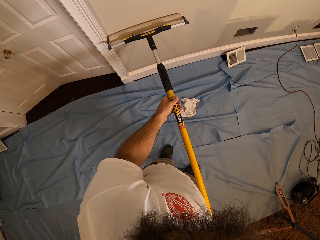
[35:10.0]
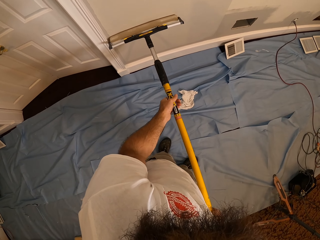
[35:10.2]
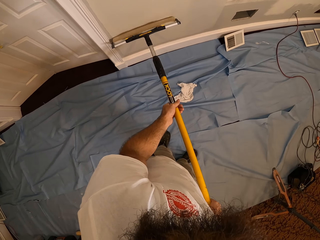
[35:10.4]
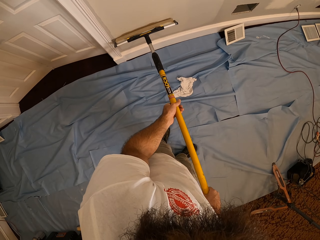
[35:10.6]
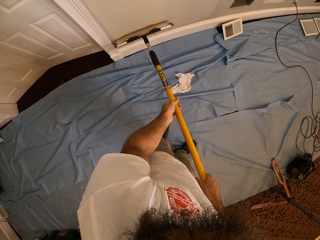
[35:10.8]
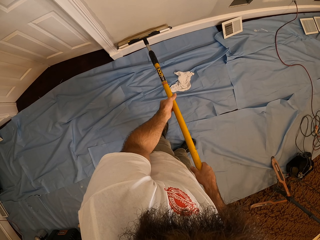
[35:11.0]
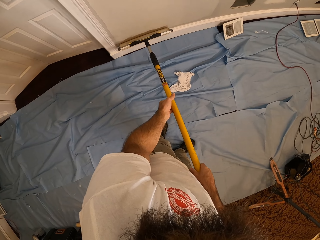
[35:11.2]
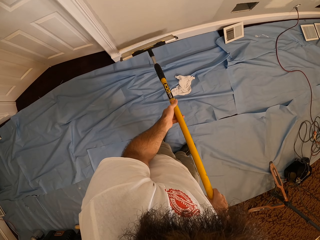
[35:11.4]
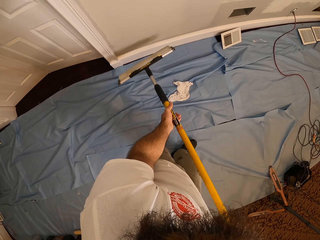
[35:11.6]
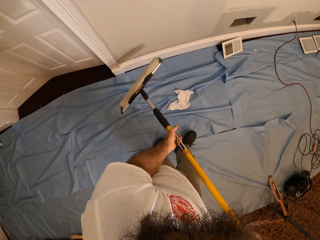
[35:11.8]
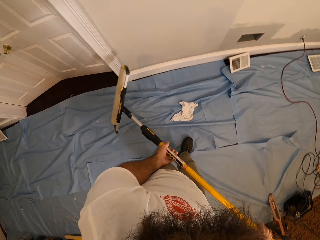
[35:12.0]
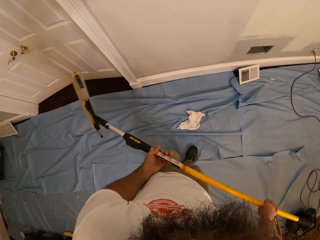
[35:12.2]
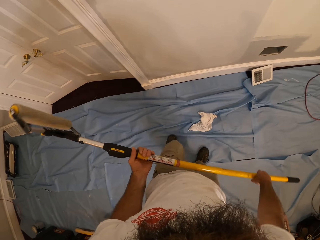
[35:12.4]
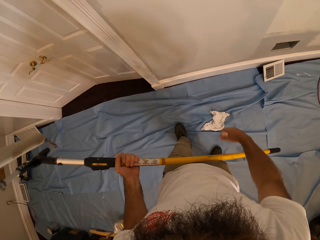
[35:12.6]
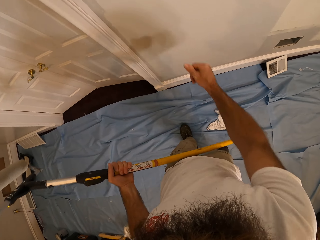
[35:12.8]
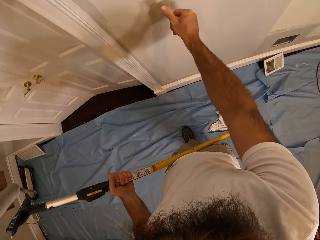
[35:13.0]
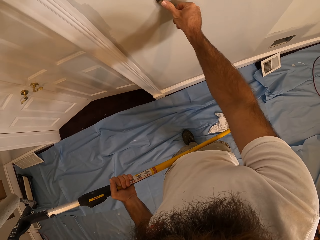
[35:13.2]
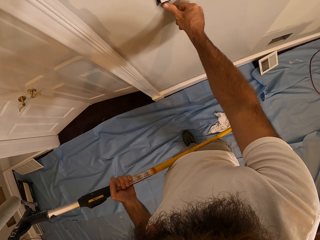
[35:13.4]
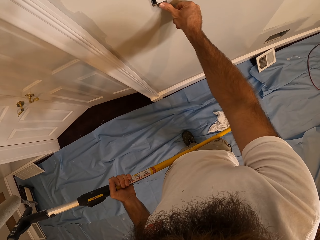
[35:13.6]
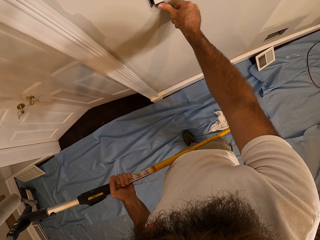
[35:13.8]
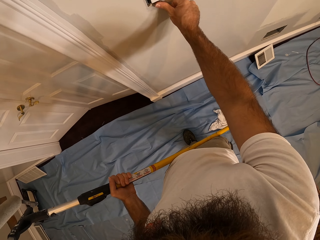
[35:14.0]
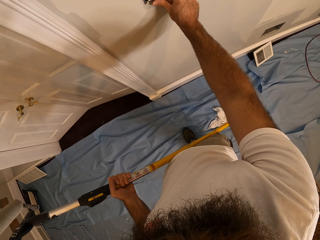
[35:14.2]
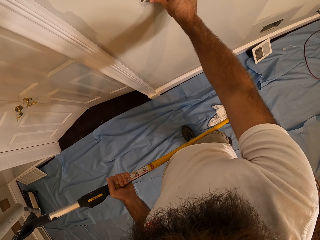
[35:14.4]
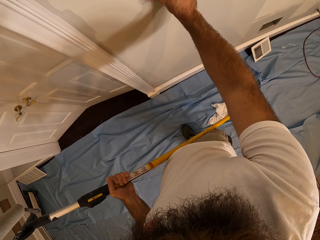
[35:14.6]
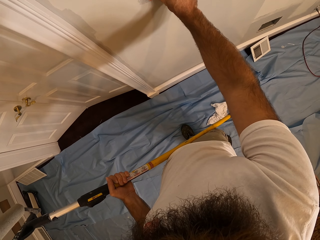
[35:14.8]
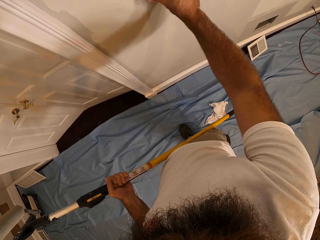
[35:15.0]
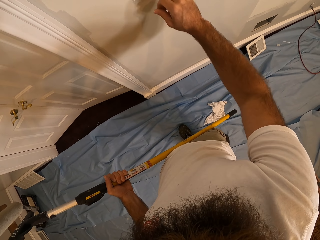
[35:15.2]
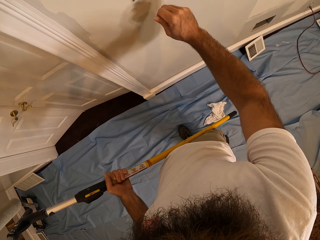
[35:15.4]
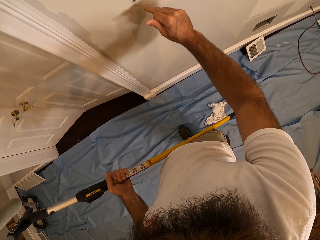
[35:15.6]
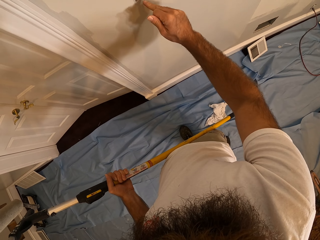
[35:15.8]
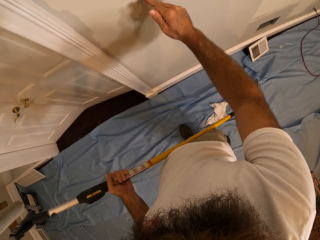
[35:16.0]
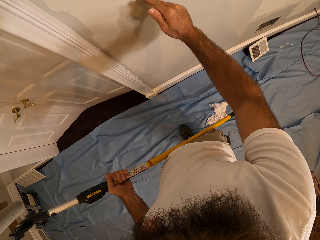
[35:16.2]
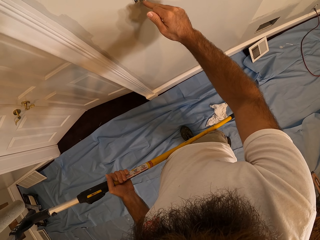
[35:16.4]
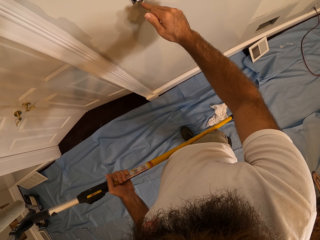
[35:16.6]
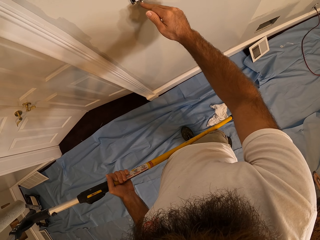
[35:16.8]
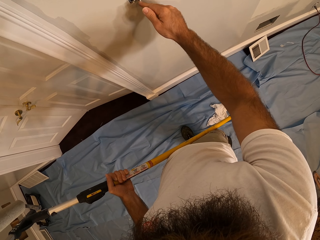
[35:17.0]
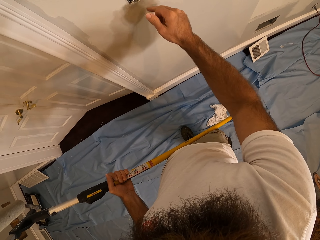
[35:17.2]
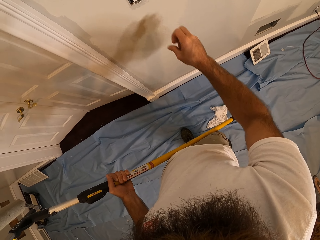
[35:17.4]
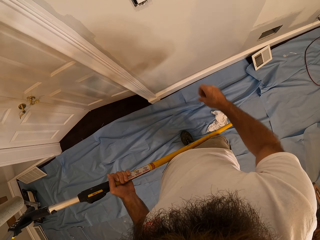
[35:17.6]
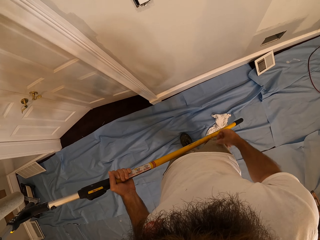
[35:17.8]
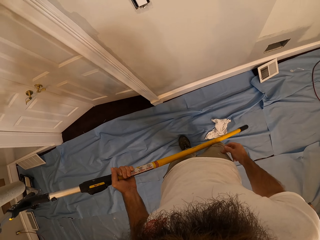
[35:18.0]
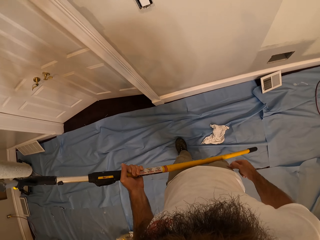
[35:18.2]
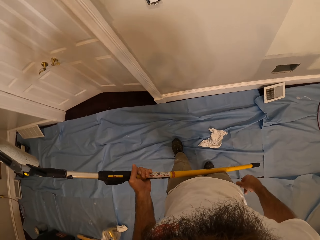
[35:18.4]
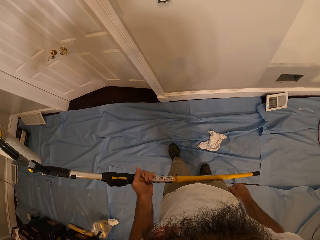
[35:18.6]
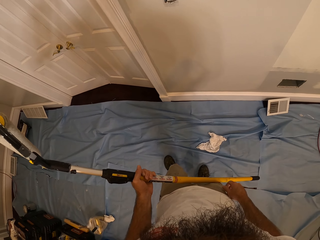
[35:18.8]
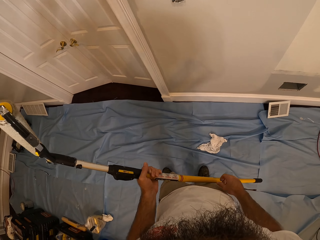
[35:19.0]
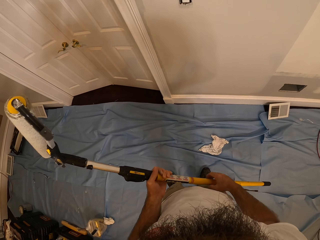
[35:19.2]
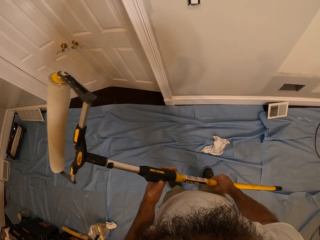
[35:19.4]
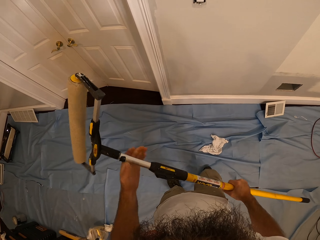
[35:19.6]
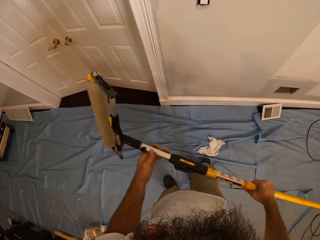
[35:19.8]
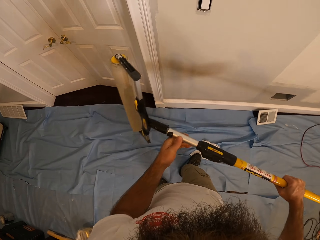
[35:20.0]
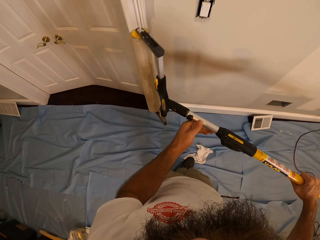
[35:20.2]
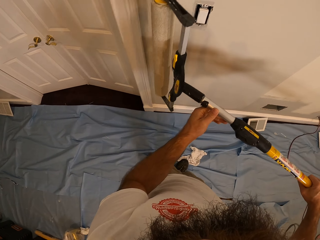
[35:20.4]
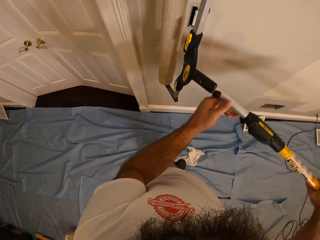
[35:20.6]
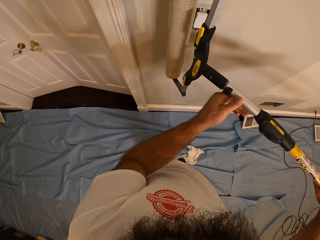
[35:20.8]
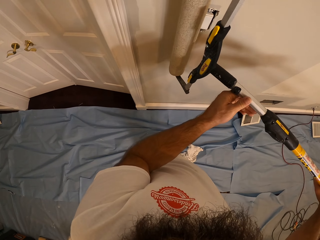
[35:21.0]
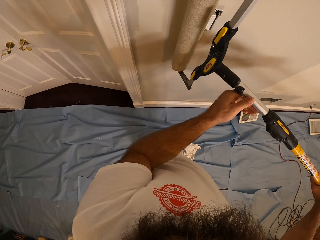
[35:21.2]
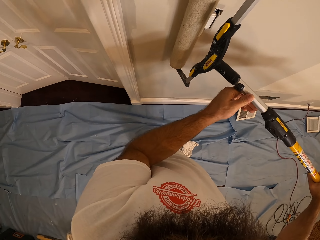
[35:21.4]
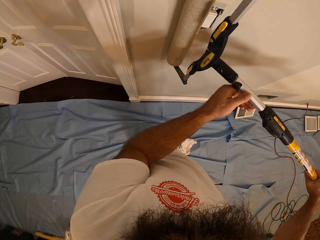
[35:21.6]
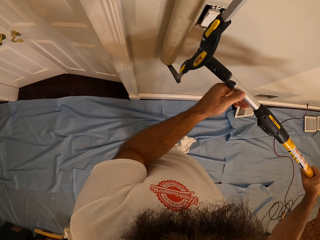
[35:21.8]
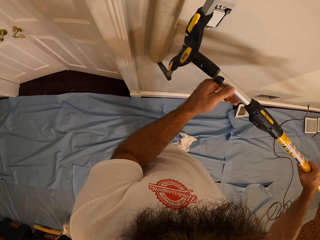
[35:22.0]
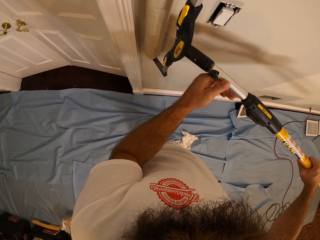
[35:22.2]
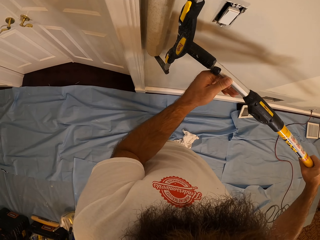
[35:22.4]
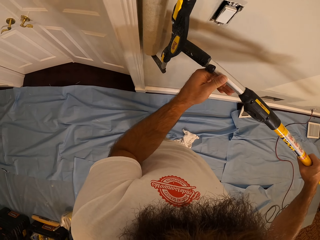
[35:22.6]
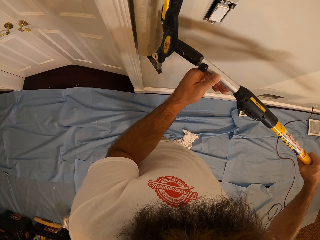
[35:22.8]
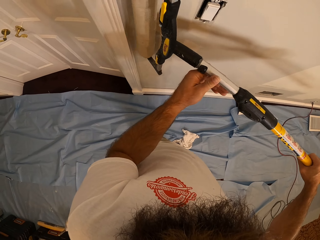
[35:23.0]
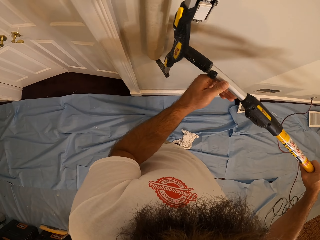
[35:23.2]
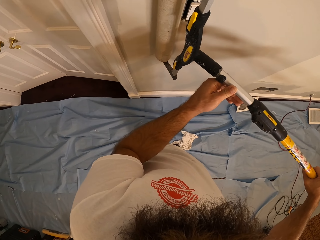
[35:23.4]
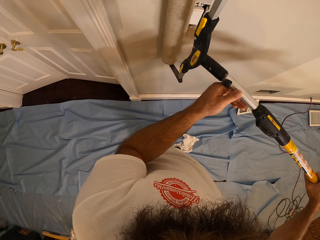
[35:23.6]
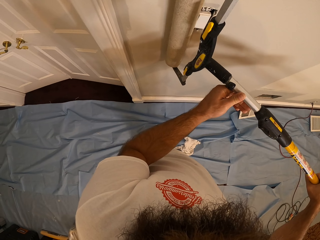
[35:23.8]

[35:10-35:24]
The camera wearer lifts the roller paint. He operates a light switch on the wall with his right hand. He paints the wall with the paint roller using both hands.

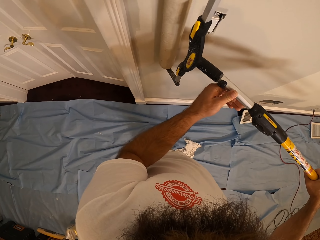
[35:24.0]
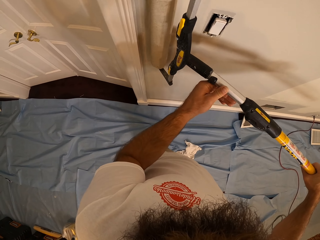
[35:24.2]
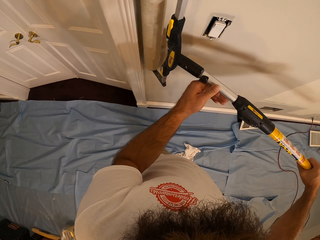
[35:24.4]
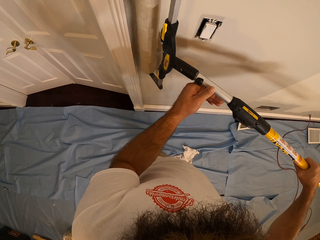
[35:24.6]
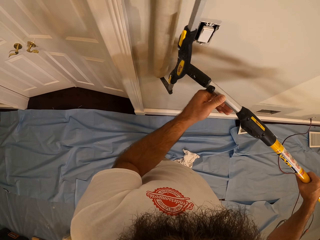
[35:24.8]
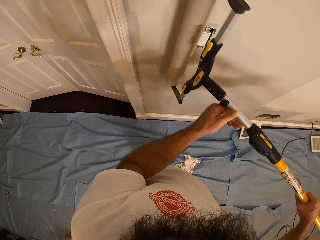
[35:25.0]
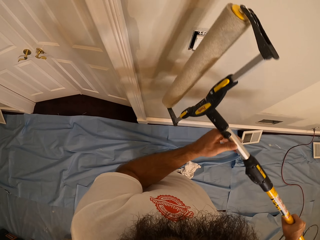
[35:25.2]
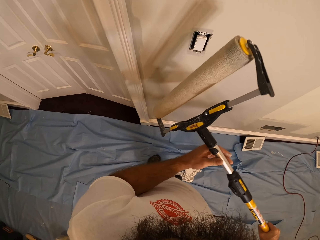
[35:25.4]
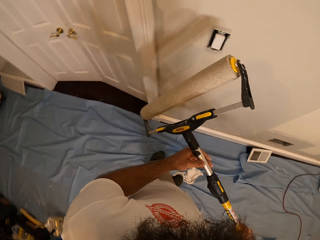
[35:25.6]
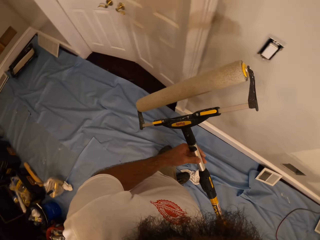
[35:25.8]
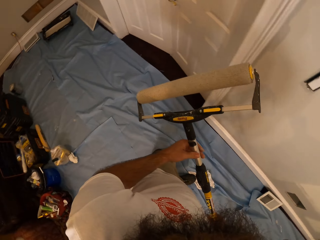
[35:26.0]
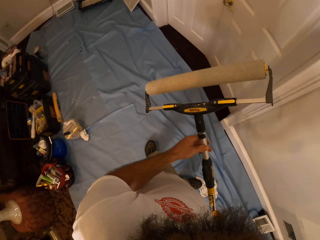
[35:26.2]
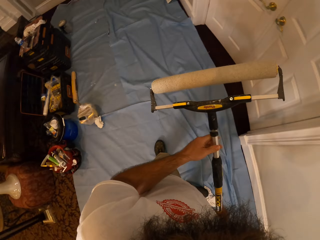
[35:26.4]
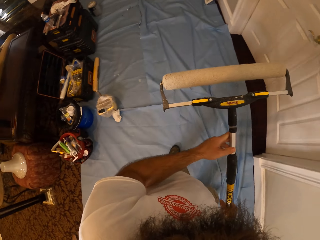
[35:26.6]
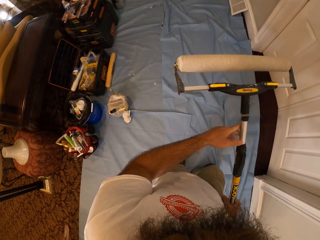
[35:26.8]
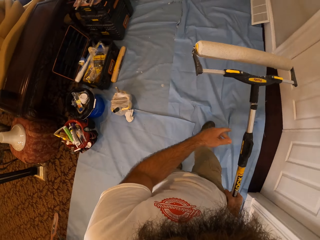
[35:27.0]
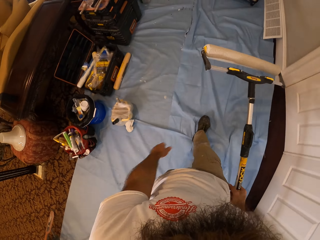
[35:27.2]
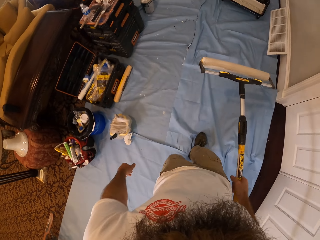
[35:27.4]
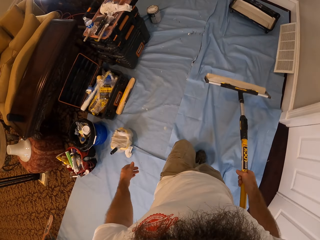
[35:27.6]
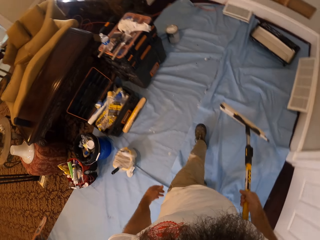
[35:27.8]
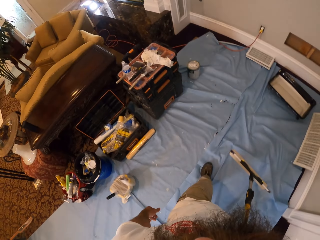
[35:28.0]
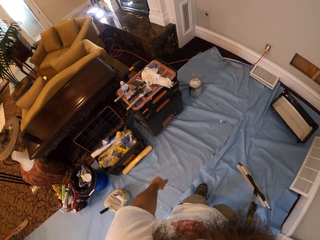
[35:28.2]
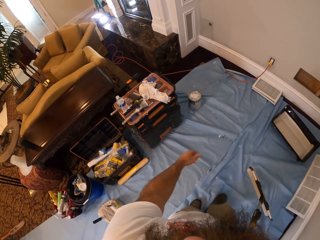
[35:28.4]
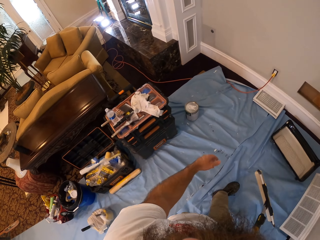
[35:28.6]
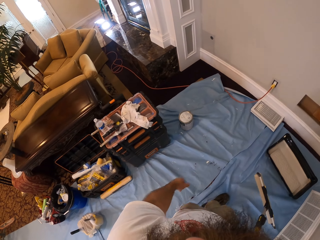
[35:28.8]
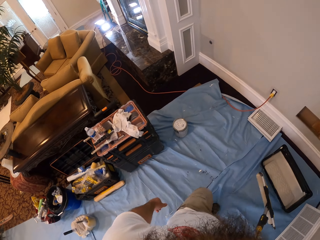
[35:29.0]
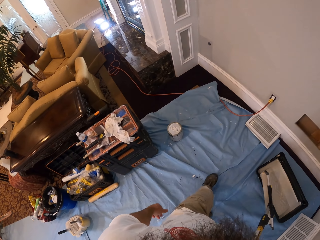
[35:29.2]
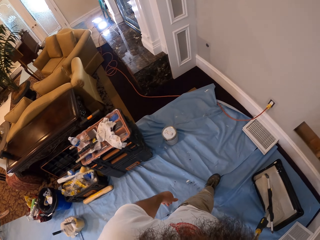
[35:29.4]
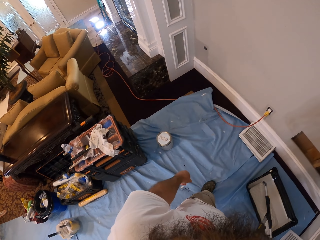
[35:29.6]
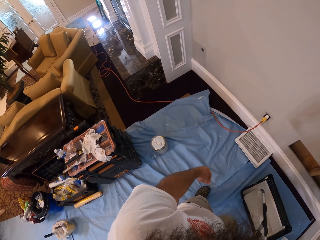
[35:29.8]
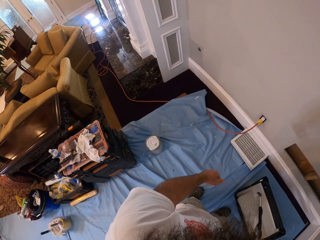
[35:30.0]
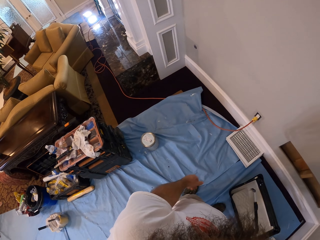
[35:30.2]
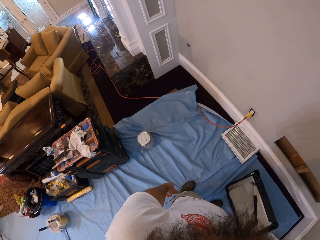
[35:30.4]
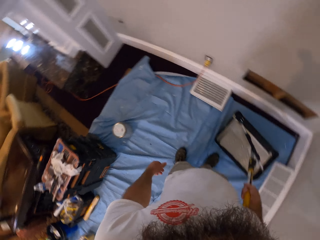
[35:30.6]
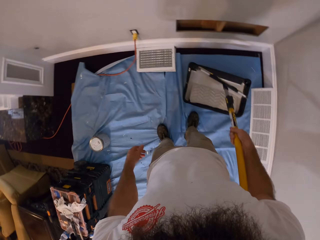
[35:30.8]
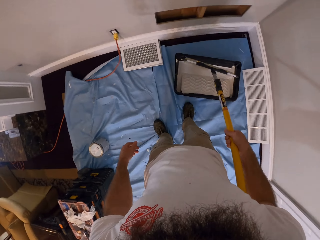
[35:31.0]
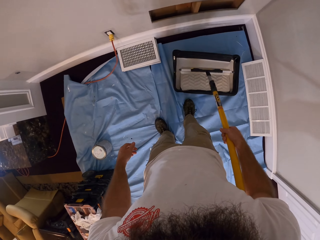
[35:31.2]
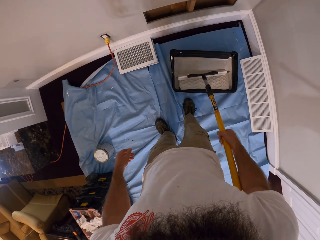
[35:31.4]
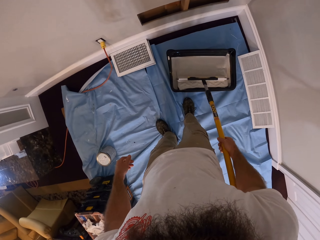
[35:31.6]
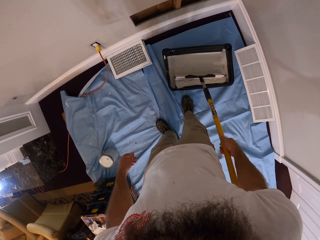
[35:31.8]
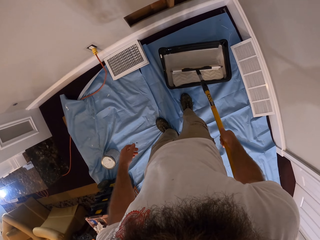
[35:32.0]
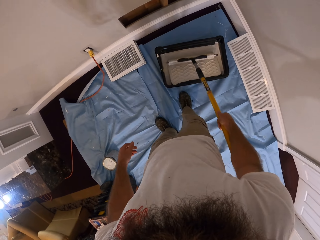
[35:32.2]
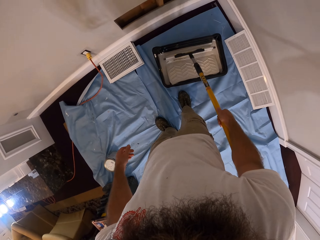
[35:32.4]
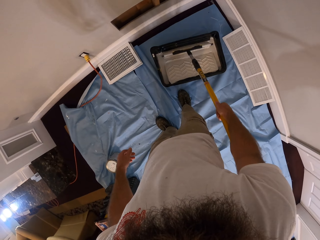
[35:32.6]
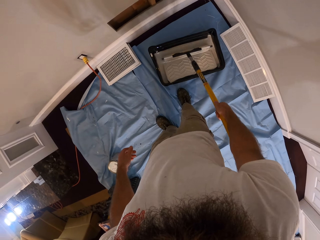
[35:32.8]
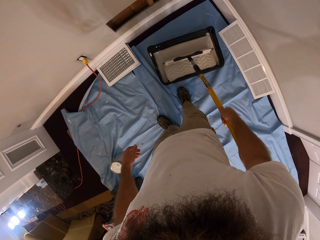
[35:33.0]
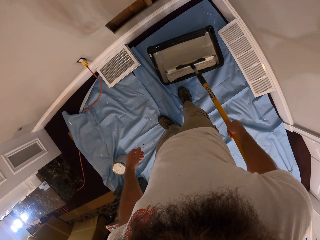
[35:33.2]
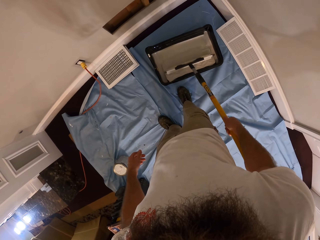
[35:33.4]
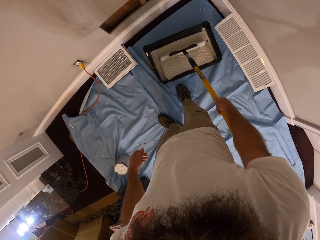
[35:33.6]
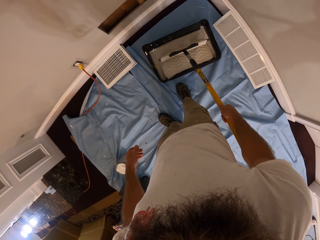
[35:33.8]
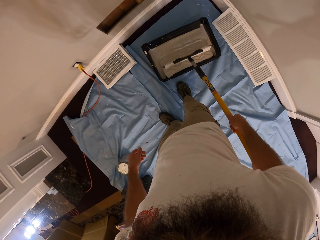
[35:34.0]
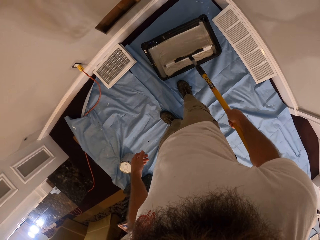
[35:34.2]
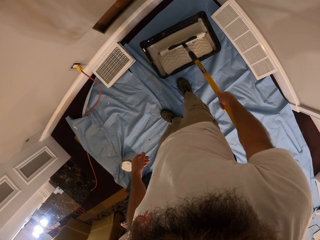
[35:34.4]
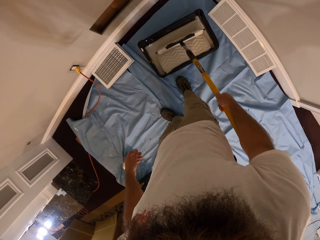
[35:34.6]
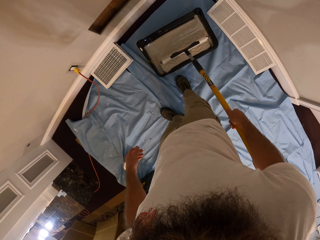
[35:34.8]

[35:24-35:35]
The camera wearer lifts the roller brush. He walks to the paint. He takes paint from the bucket with the paint roller using his right hand. He rolls the brush in the paint.
